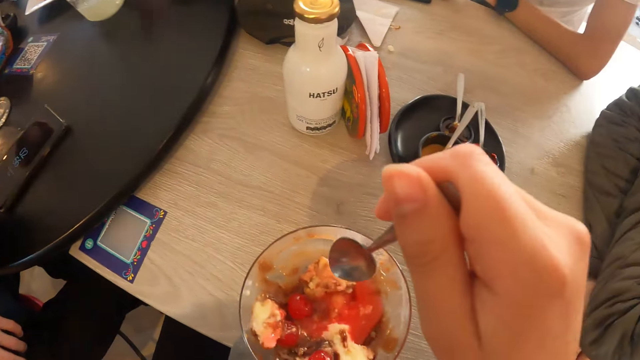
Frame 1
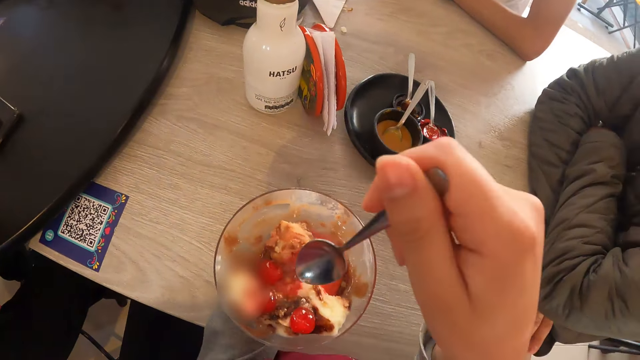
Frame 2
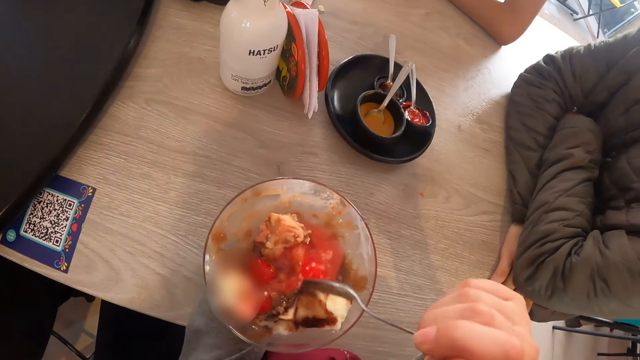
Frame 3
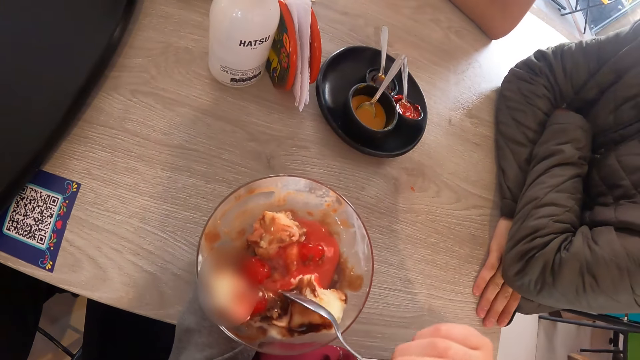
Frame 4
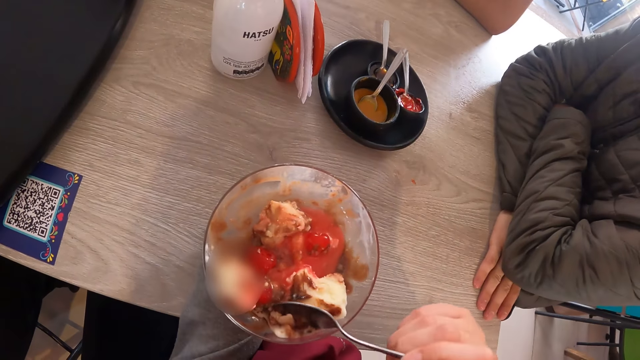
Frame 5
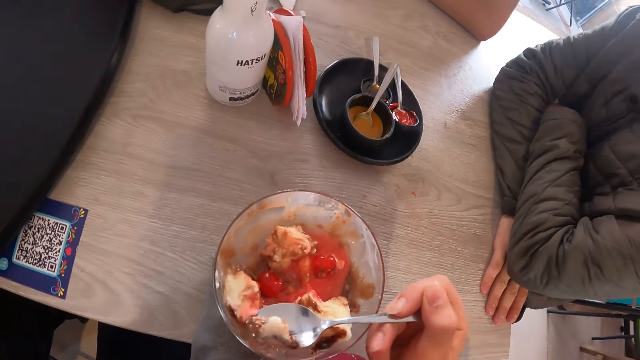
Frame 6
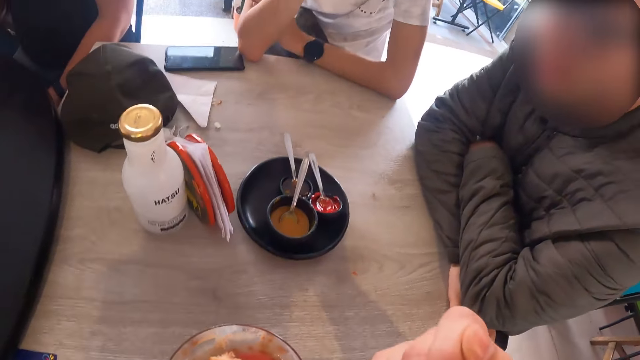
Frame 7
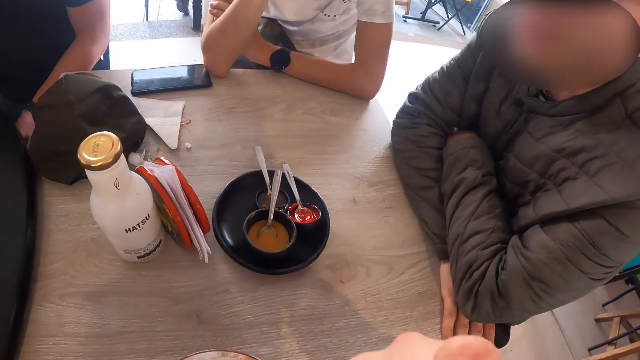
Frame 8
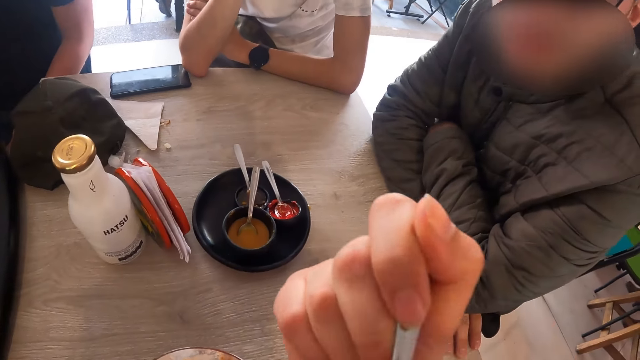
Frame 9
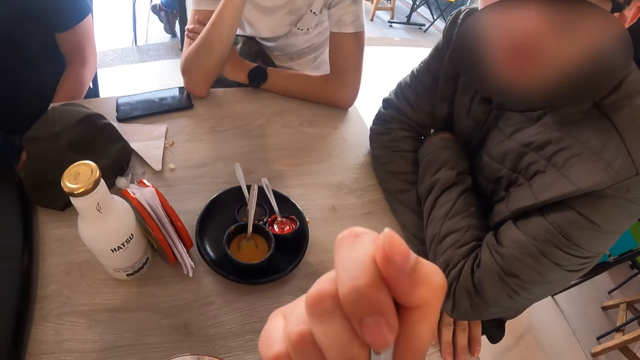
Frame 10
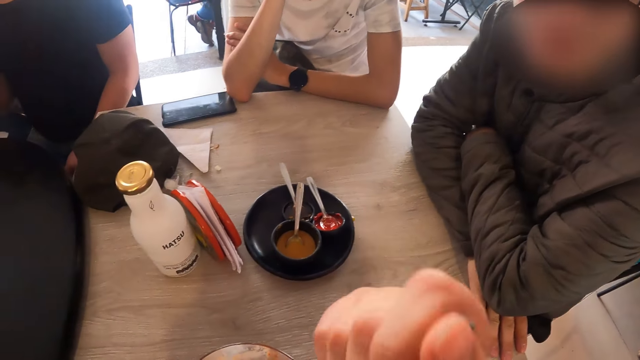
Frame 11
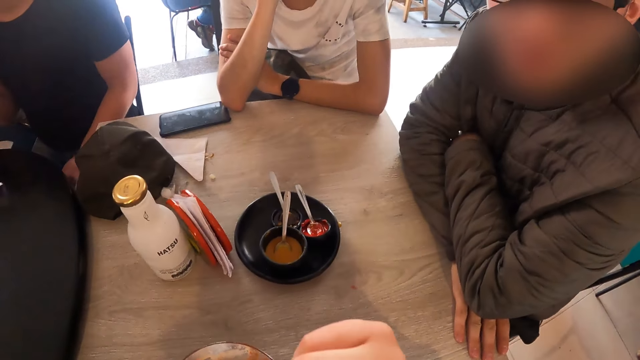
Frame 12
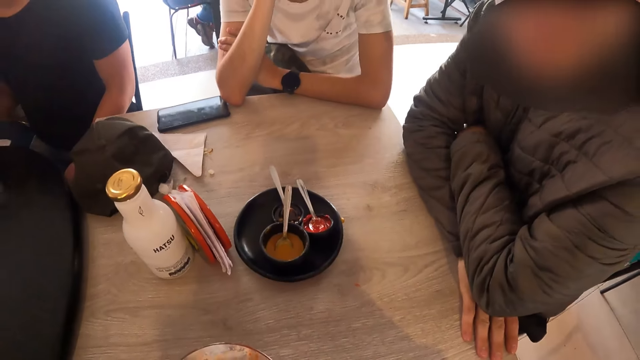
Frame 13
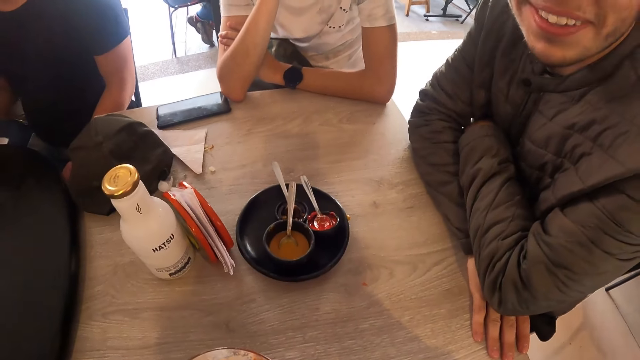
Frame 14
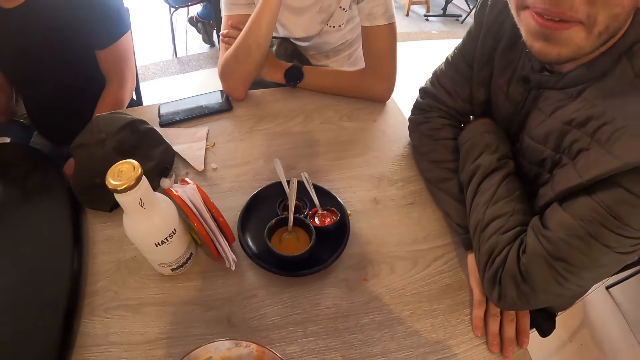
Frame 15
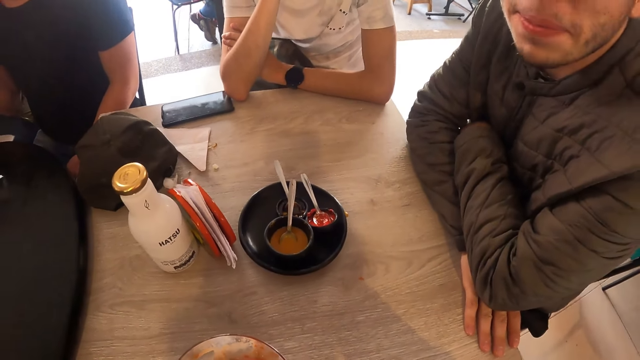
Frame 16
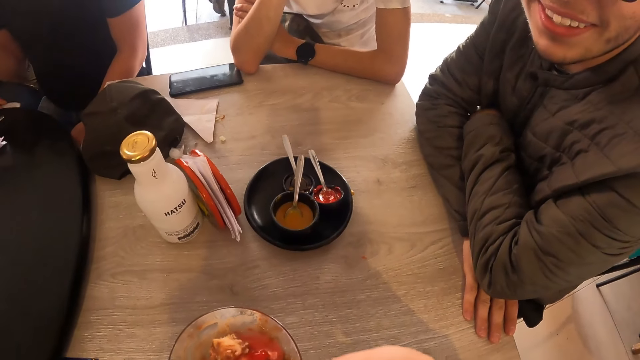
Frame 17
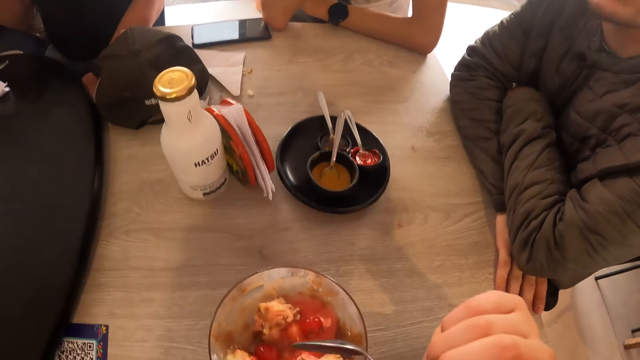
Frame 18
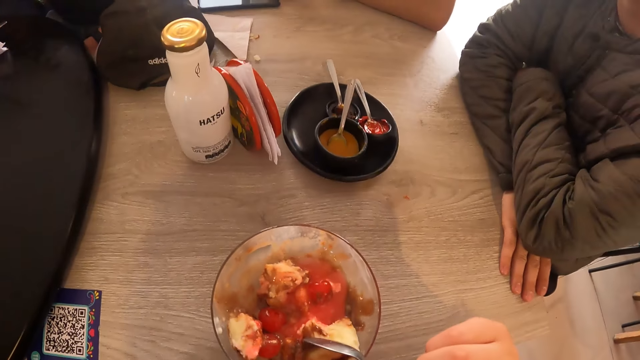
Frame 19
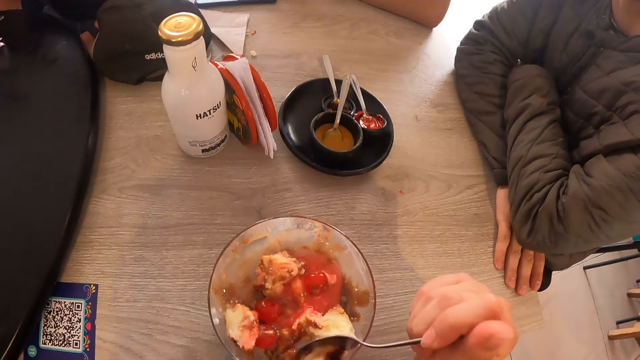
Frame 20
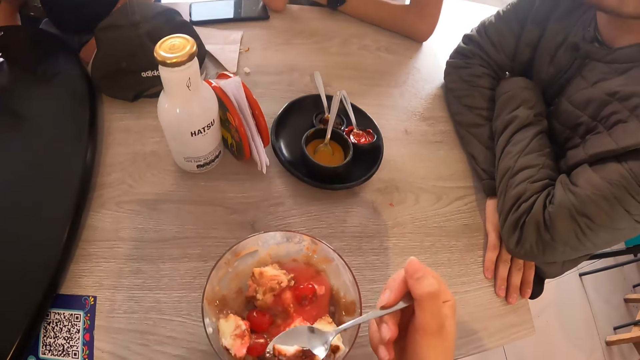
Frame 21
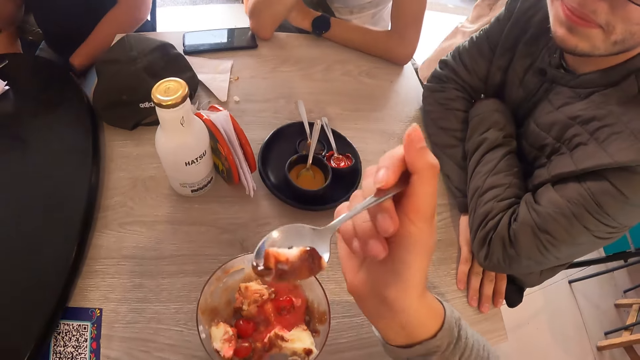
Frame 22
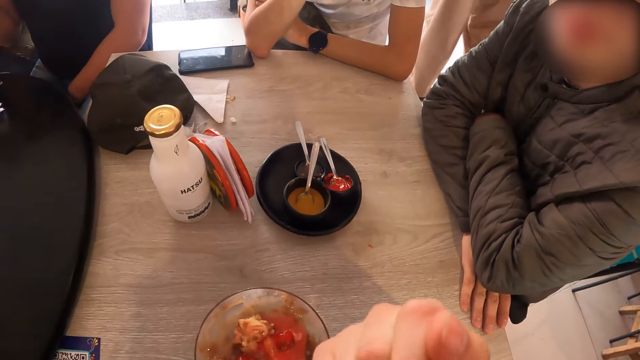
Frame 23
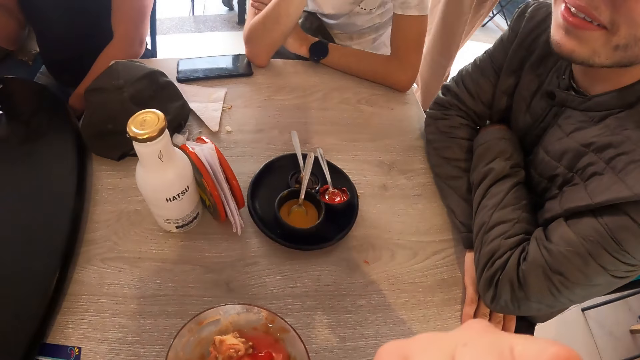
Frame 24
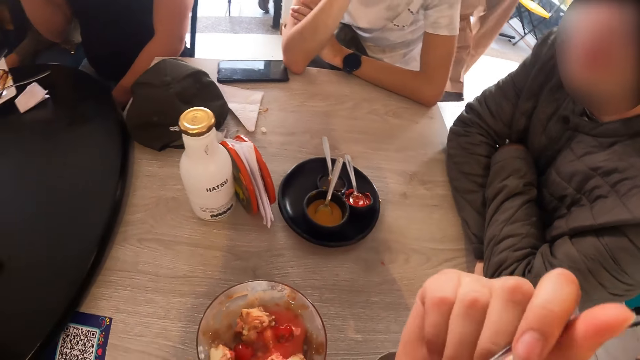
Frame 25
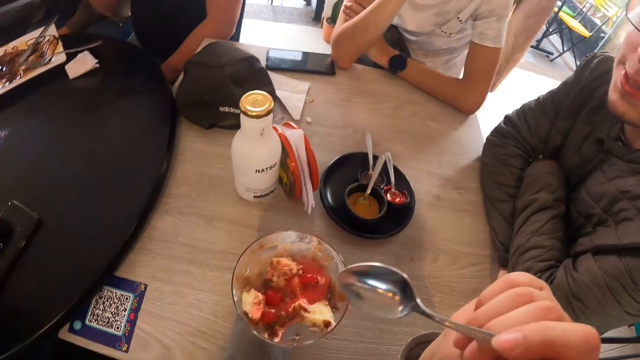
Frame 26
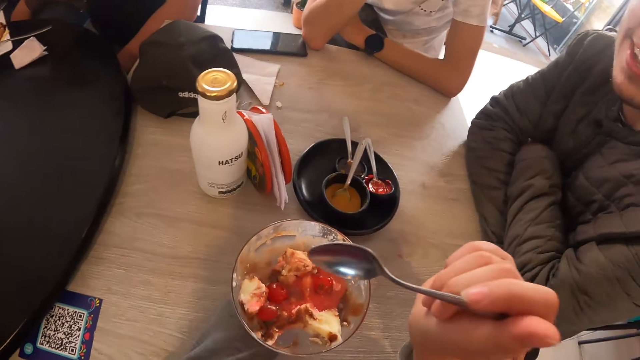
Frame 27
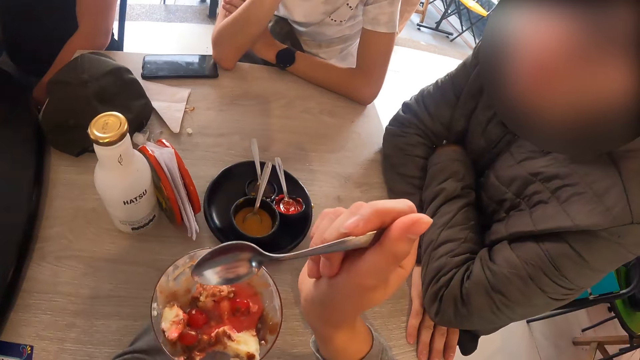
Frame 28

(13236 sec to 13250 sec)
The camera wearer looks around. She takes ice-cream from the glass of ice-cream with the spoon in her right hand. She puts the spoon in her mouth with her right hand. She scoops some ice cream from the cup of ice cream with the spoon in her right hand. She eats the ice cream with the spoon in her right hand.

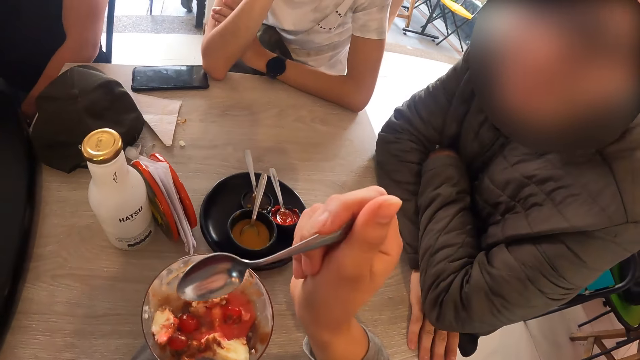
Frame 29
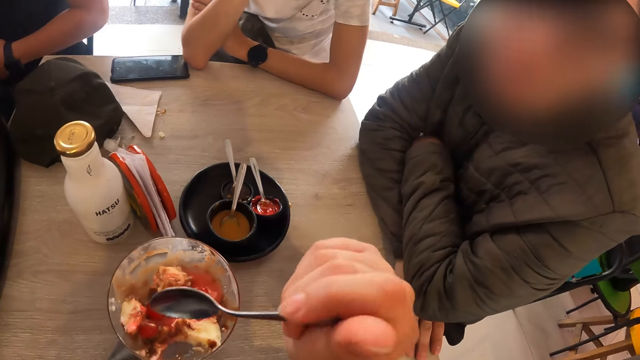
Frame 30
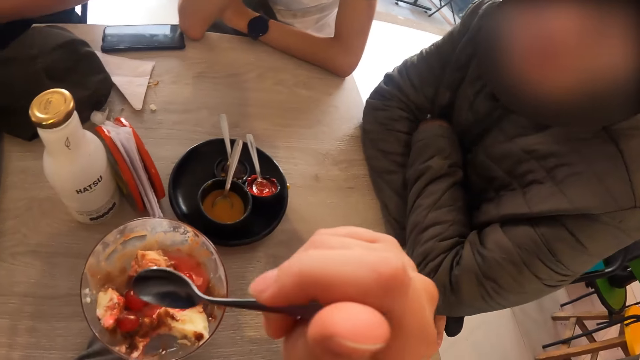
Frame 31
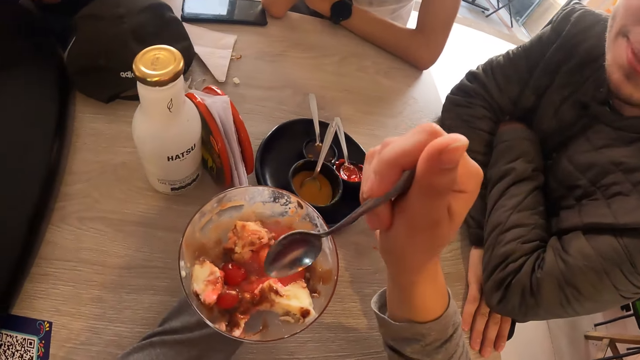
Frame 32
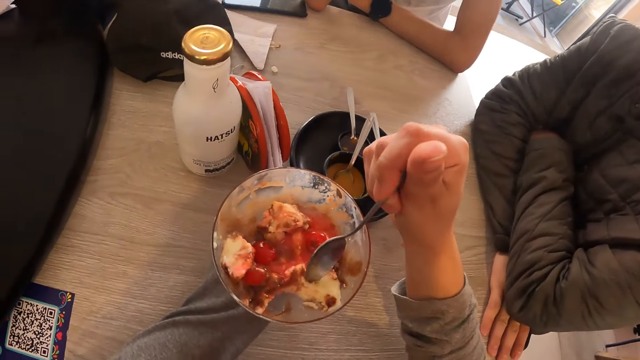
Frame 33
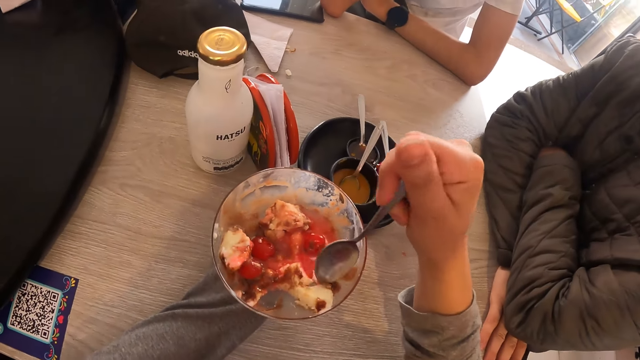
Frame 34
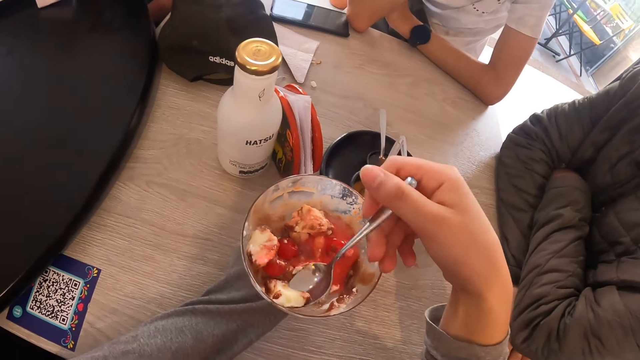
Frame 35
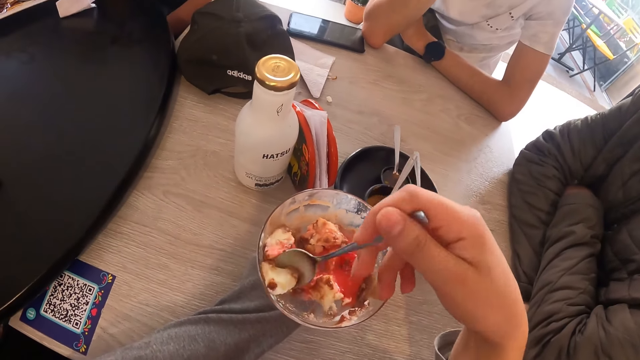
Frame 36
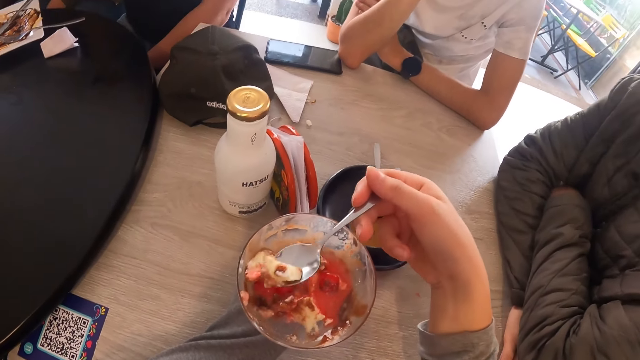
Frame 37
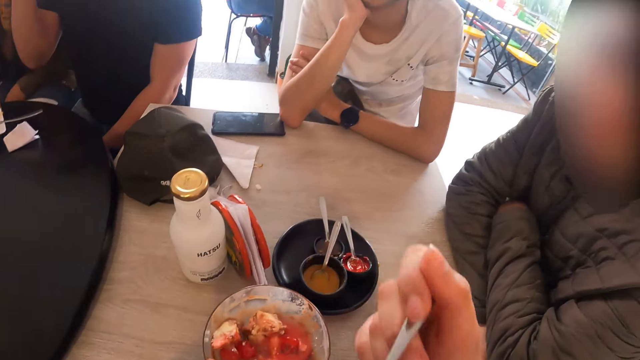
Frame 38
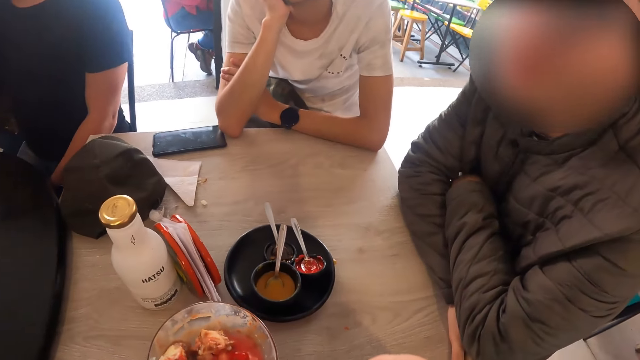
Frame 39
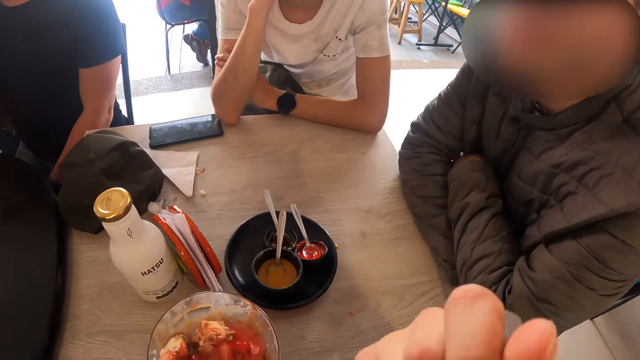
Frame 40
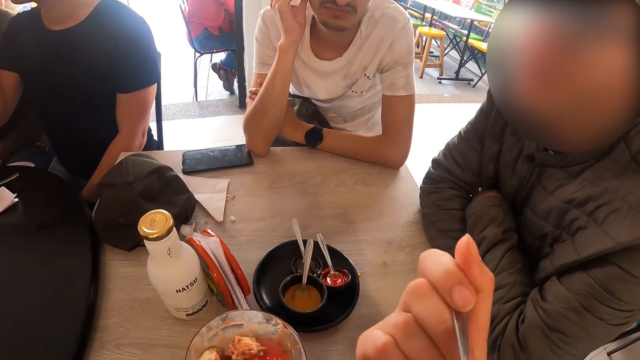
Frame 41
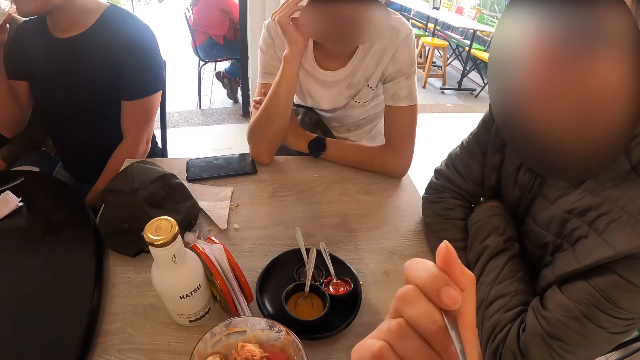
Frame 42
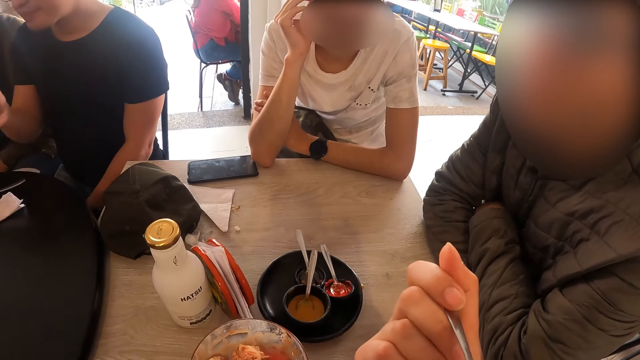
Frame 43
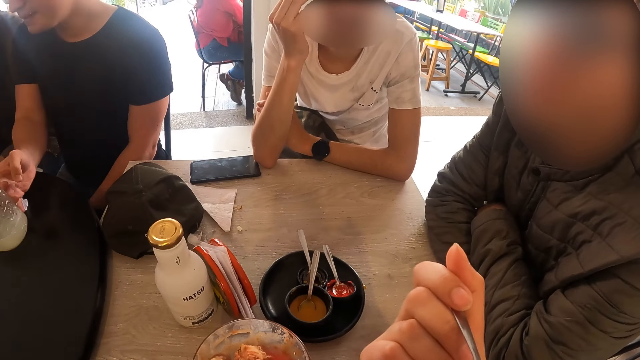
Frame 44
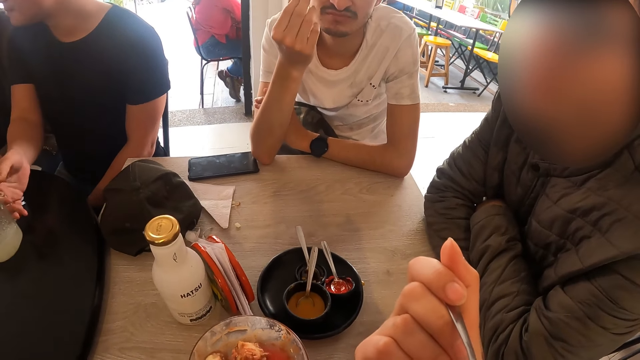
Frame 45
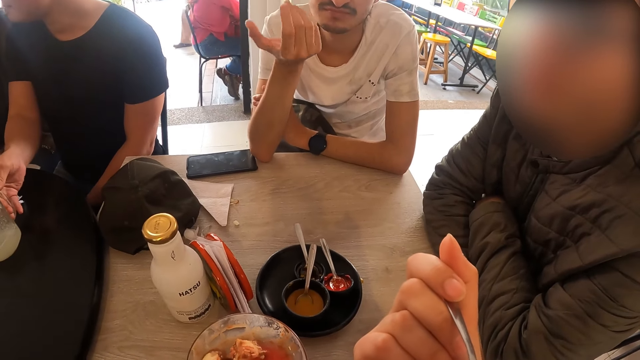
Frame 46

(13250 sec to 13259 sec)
The camera wearer scoops some ice cream from the cup of ice cream with the spoon in her right hand. She touches the ice cream. She eats the ice cream with the spoon in her right hand. The man drinks from the cup of lemonade in his right hand and places the cup of lemonade in his right hand on the table.
